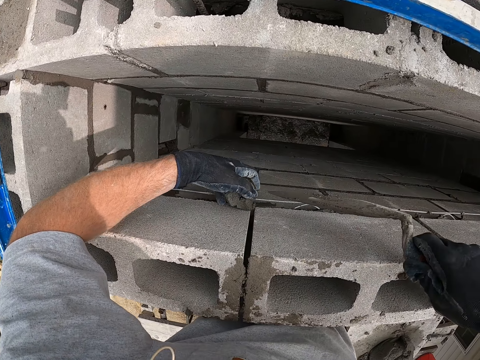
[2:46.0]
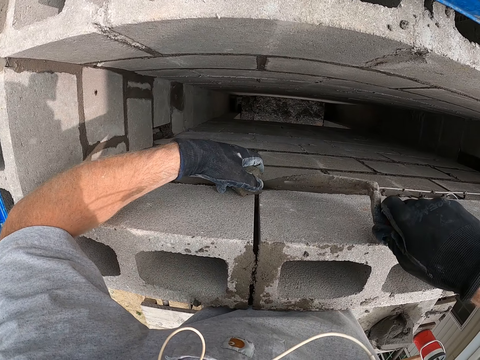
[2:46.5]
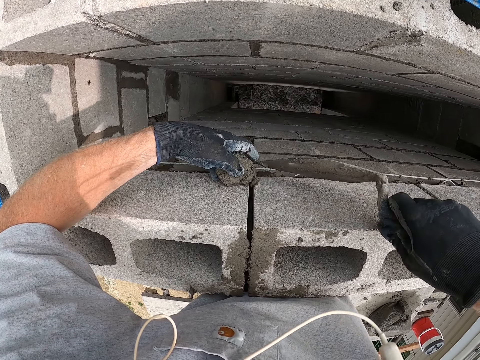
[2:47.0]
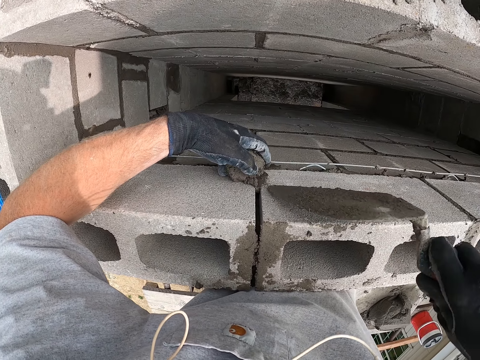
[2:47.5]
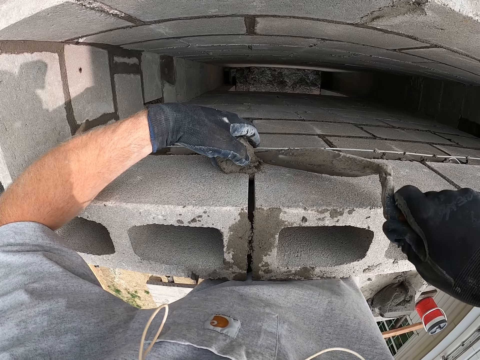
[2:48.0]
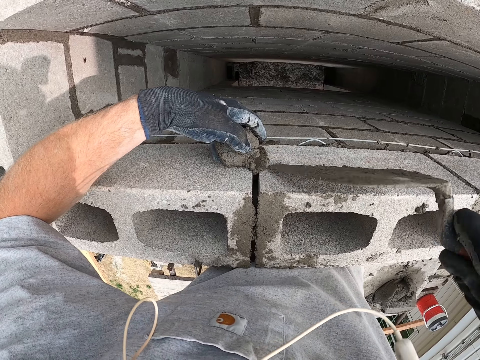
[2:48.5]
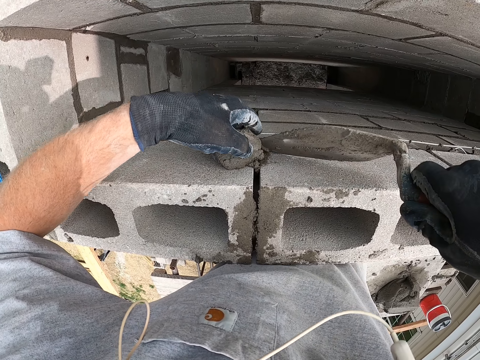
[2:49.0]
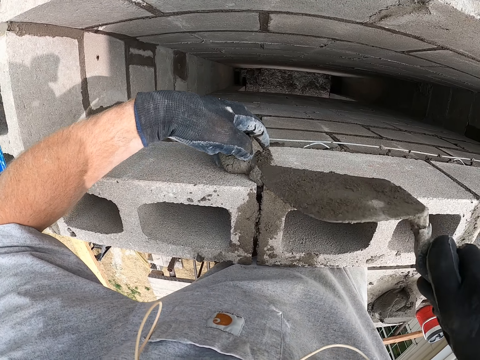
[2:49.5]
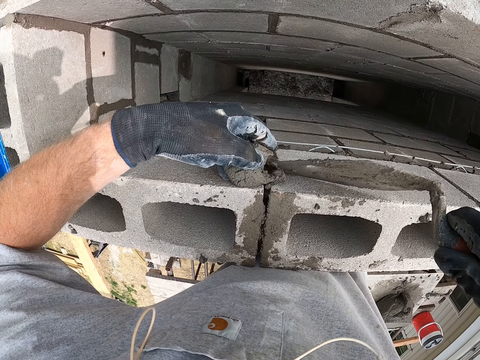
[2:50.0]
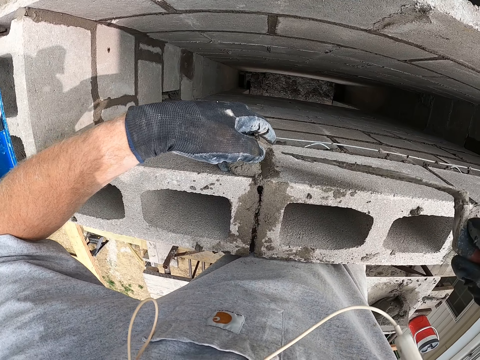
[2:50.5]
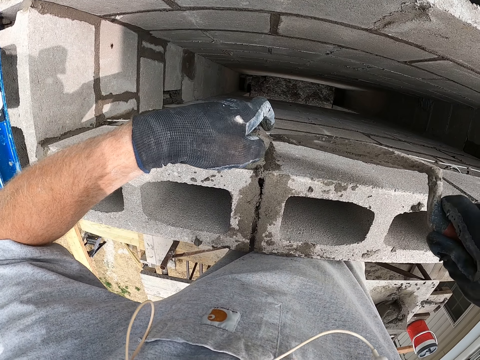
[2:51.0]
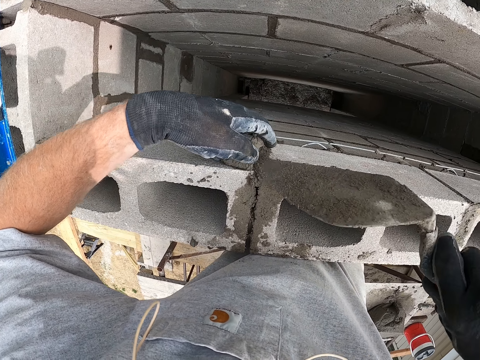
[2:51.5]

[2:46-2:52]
The camera wearer fills a second joint with the mortar. They spread the concrete.

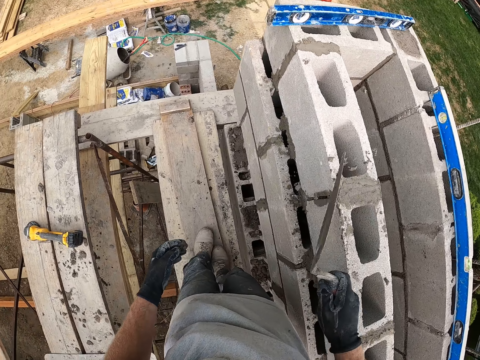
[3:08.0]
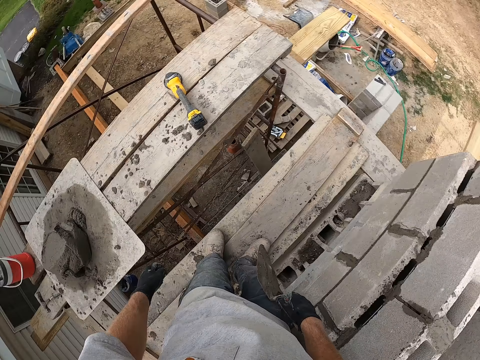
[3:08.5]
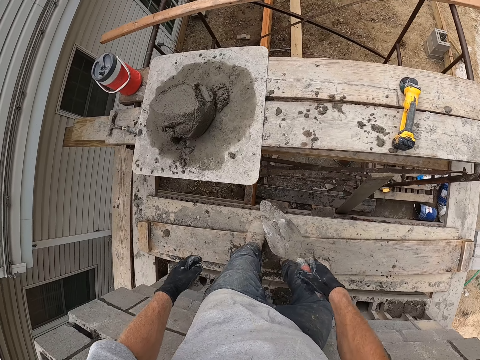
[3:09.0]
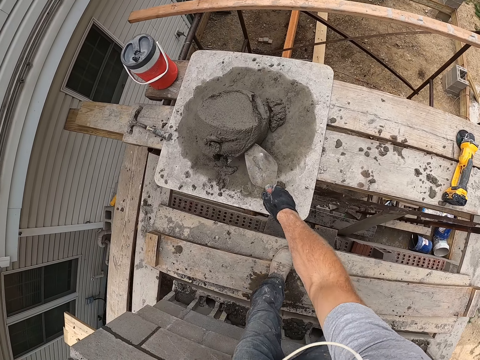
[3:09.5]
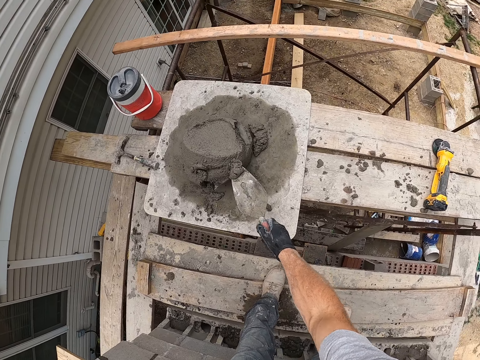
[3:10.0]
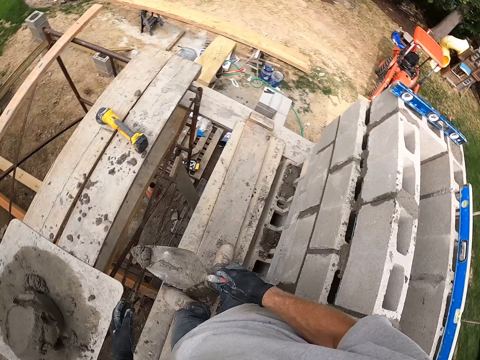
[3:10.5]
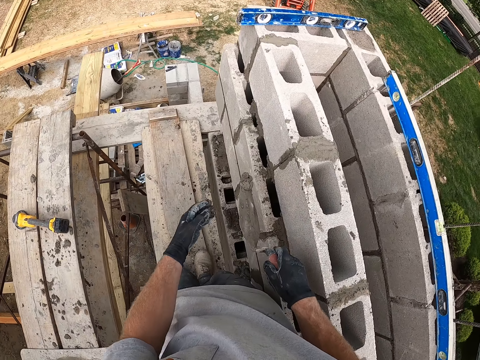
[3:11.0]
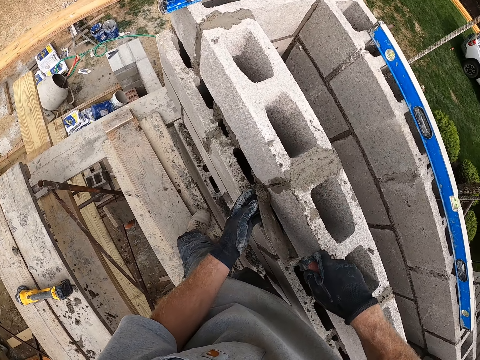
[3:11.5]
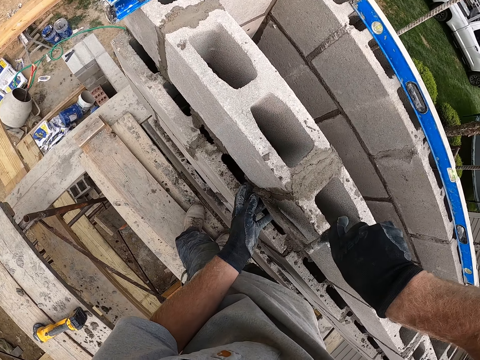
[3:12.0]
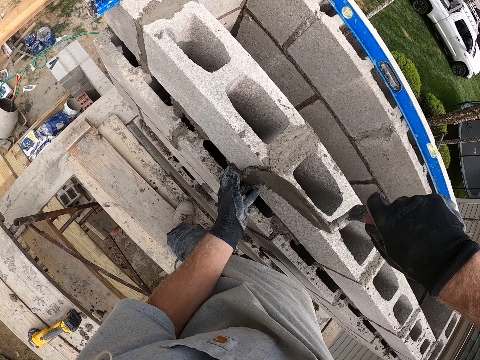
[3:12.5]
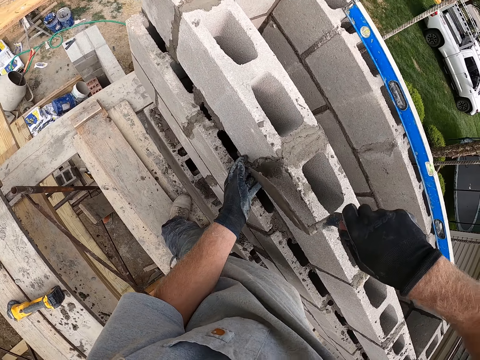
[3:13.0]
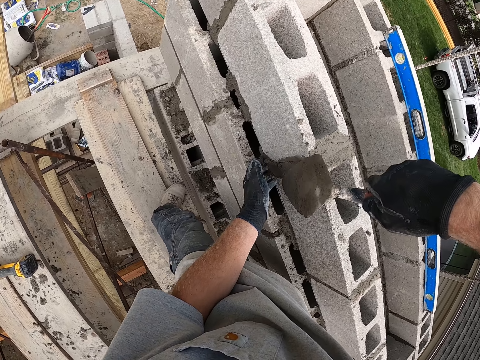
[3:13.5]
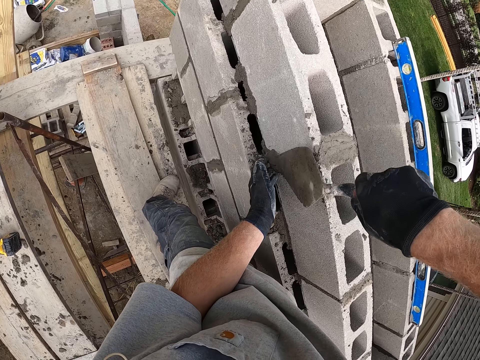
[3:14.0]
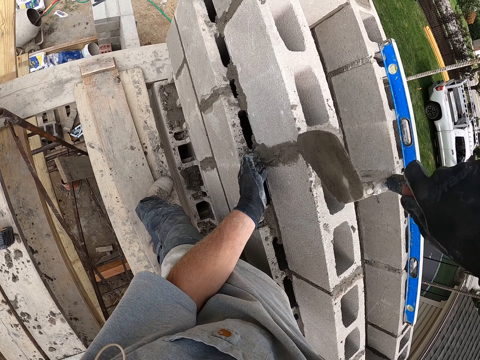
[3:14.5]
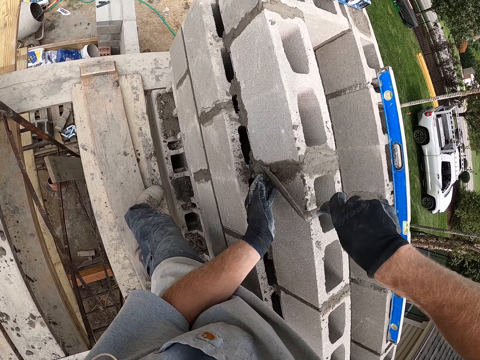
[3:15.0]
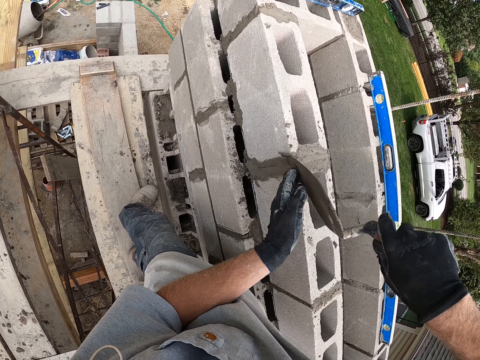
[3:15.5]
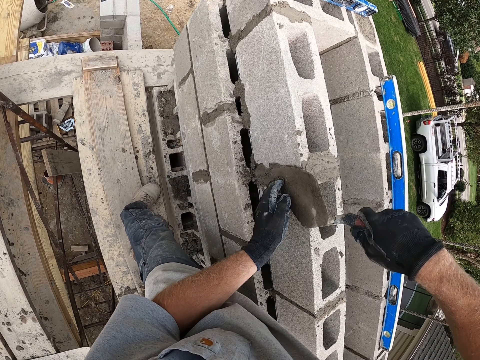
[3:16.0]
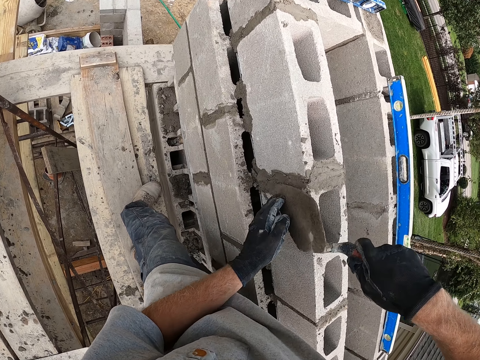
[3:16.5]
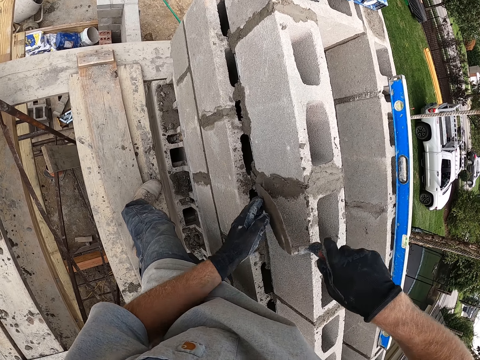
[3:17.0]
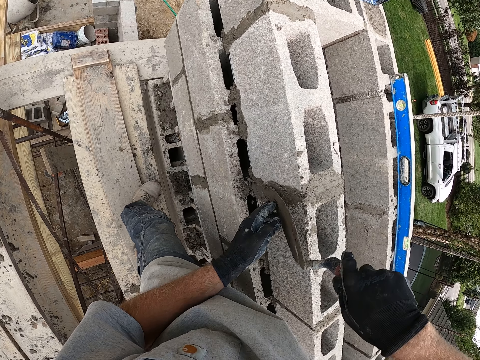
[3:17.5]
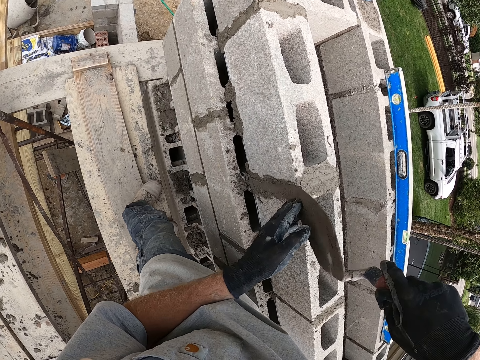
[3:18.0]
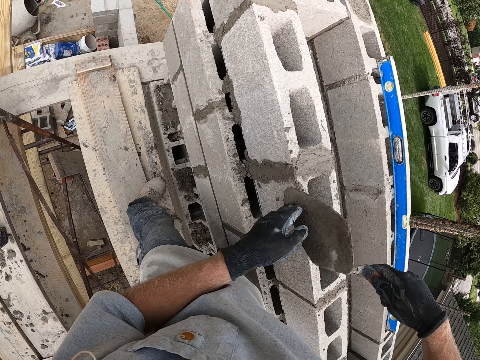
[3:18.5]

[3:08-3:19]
The camera wearer scoops mortar or concrete with the trowel. They spread the concrete. They fill the second joint with the mortar.

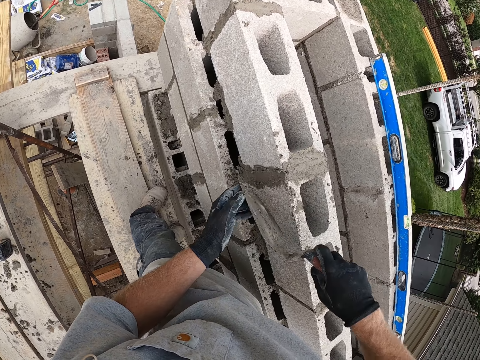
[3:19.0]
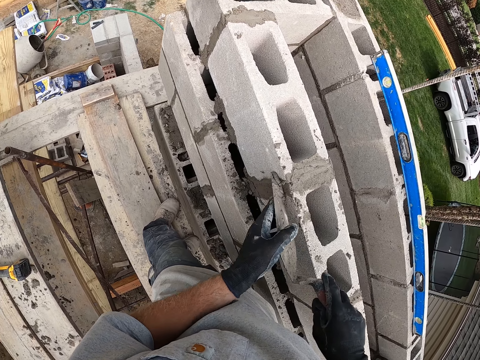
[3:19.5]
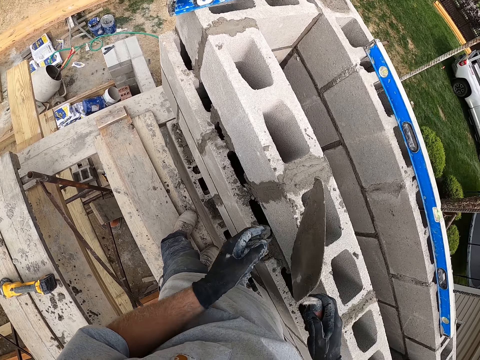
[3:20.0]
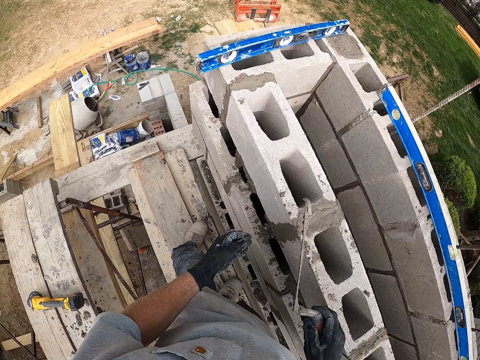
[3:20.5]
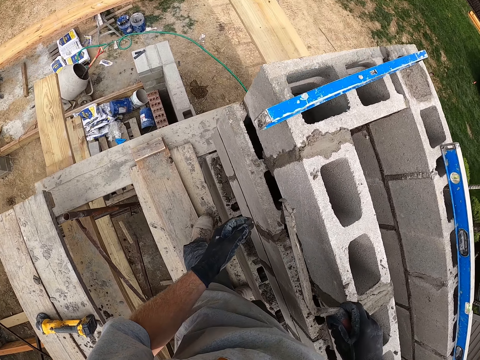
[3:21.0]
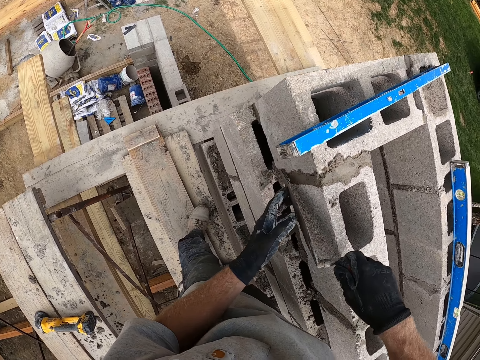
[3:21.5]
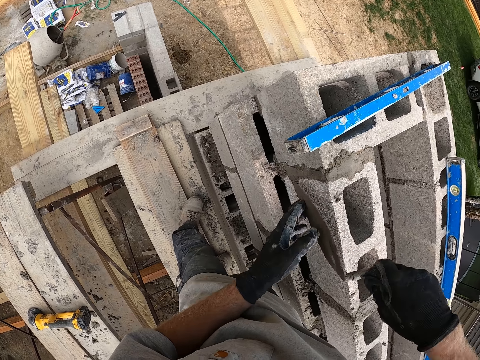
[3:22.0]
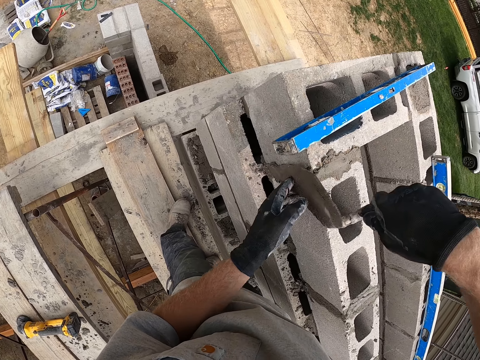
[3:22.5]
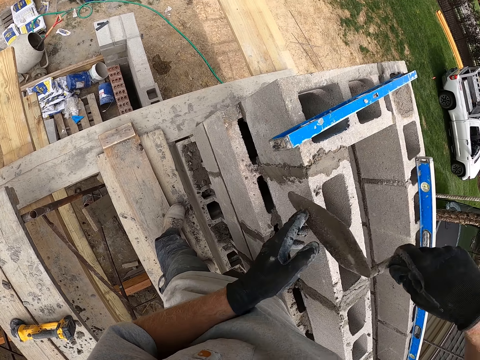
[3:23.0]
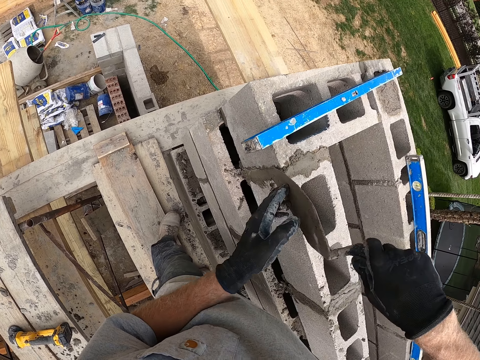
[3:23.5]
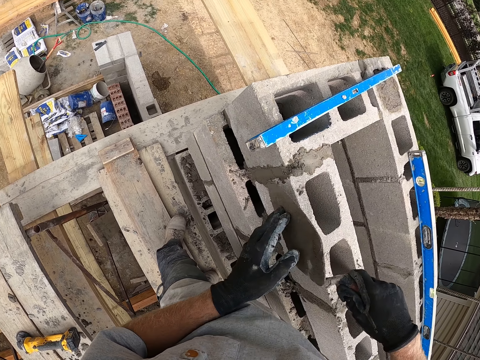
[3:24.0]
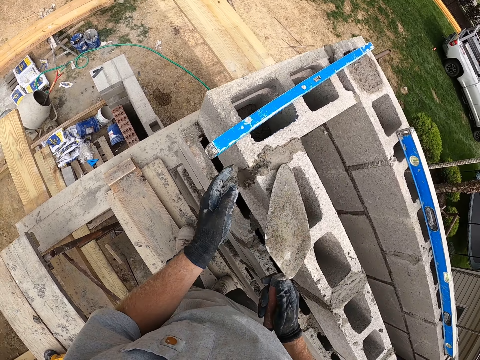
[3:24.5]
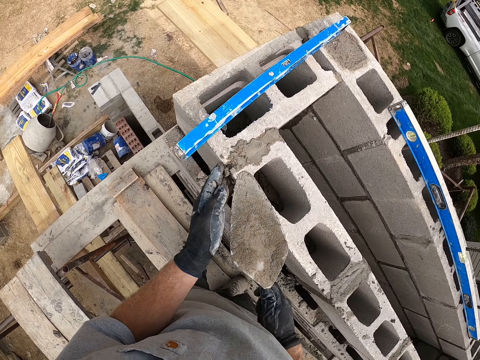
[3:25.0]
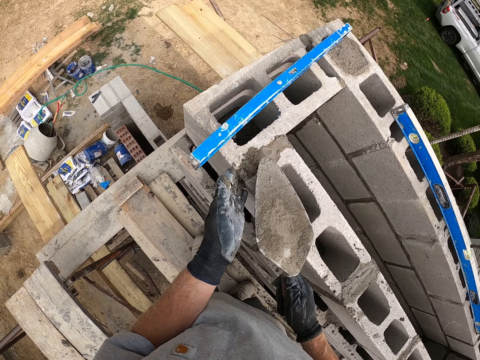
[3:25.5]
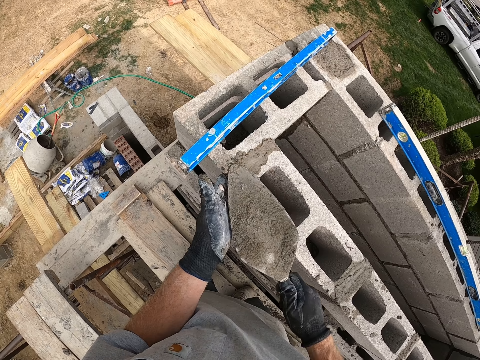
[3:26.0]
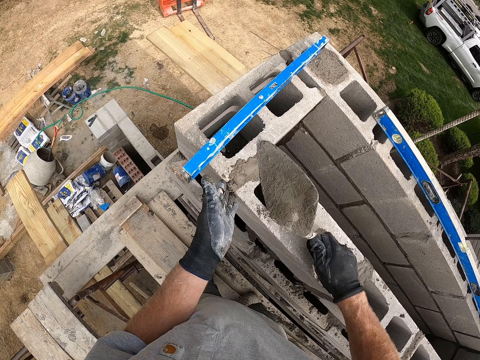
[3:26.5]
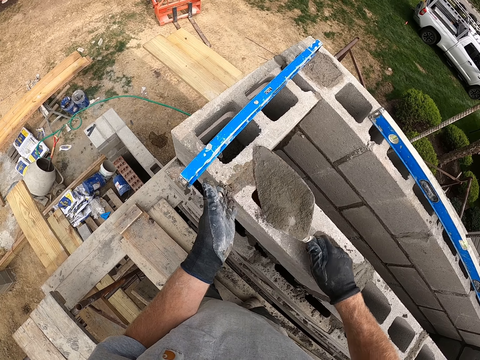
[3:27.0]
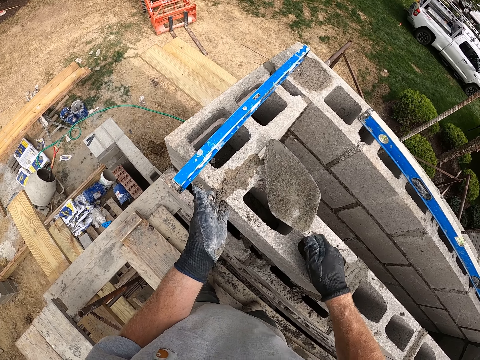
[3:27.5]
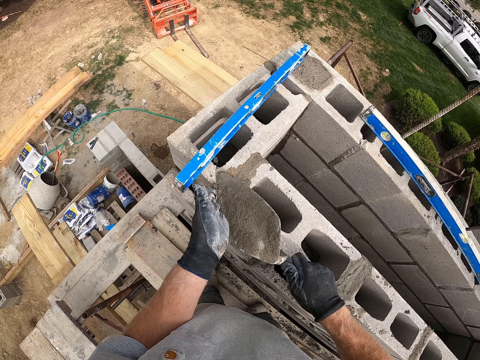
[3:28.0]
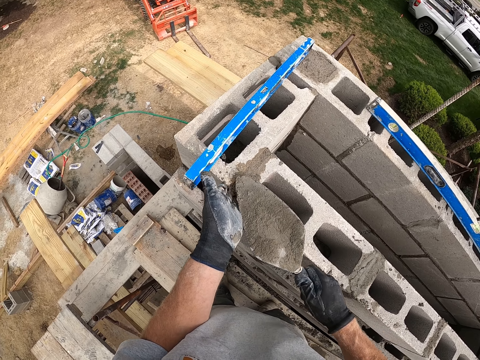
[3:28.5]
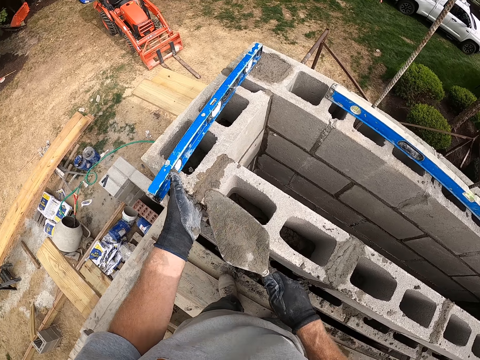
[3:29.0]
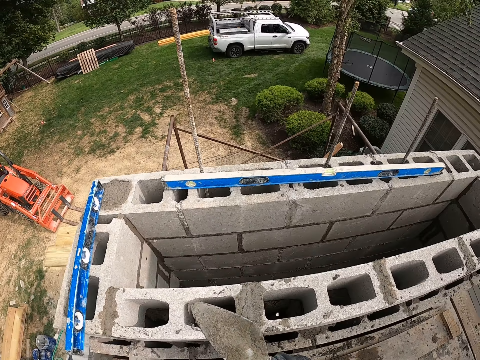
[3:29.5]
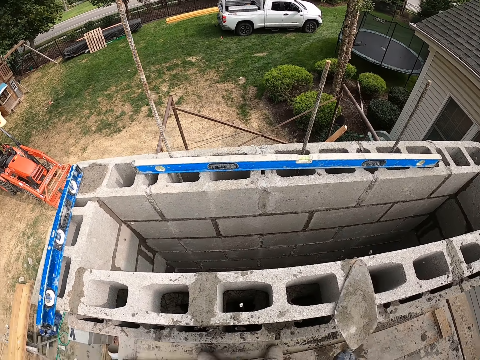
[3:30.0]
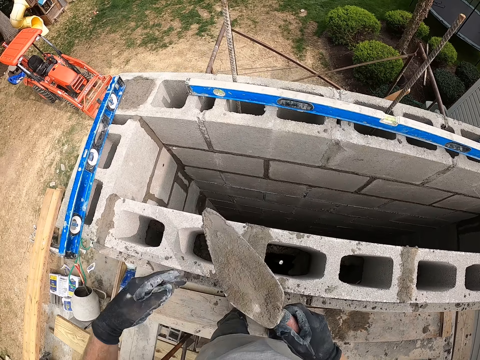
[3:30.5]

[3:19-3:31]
The camera wearer fills a third joint with the mortar.
